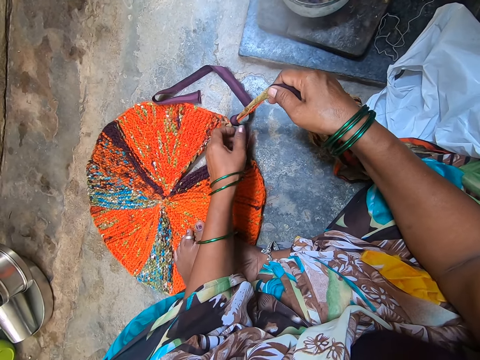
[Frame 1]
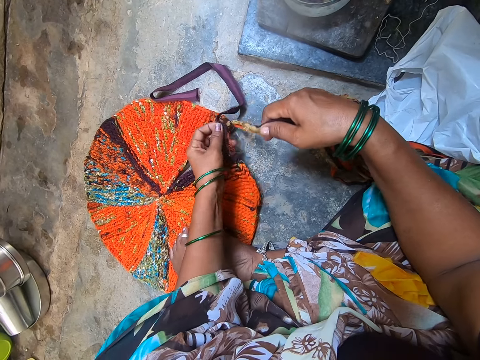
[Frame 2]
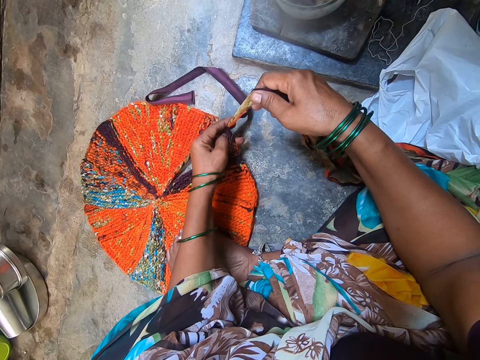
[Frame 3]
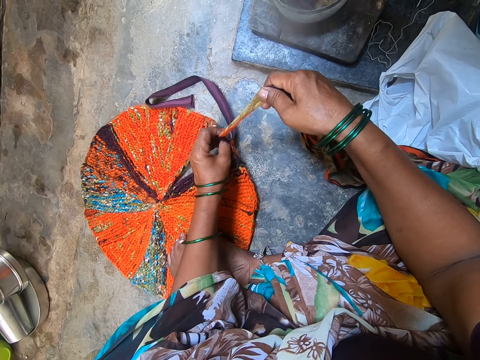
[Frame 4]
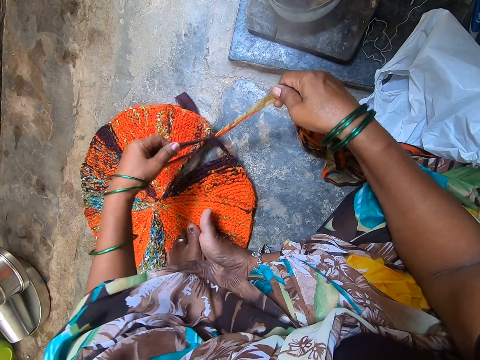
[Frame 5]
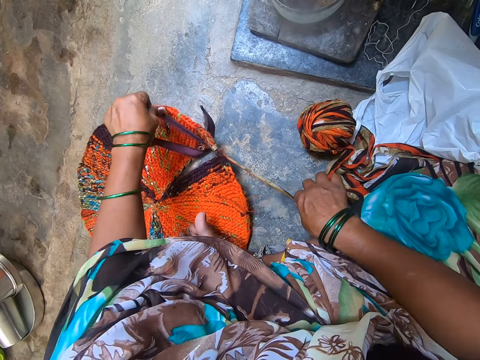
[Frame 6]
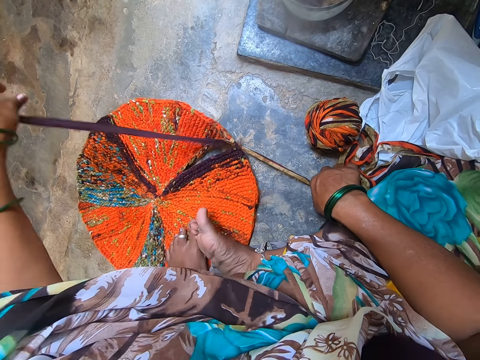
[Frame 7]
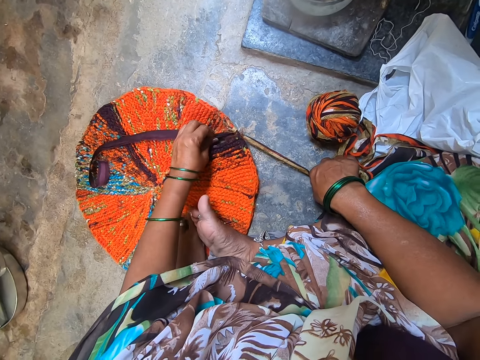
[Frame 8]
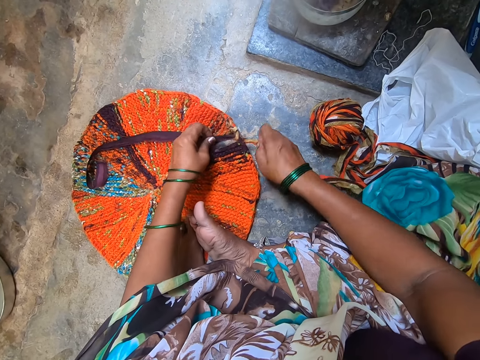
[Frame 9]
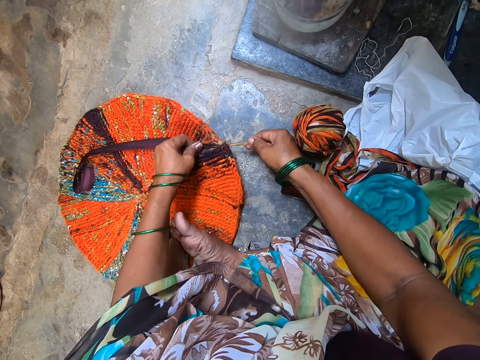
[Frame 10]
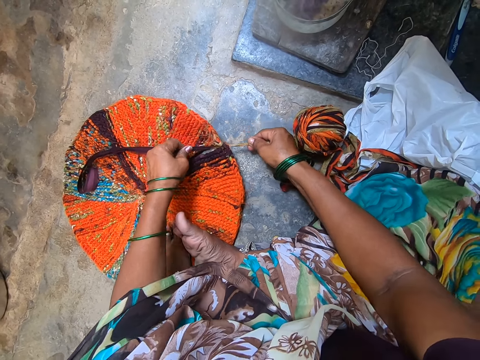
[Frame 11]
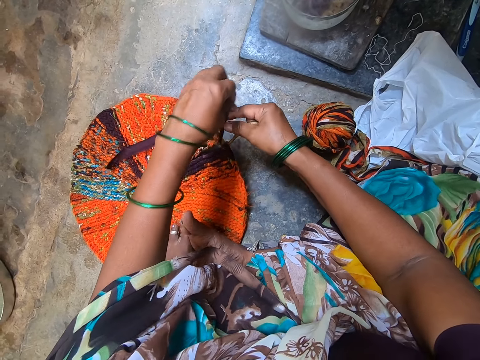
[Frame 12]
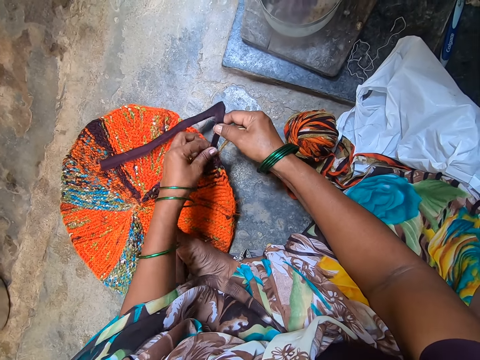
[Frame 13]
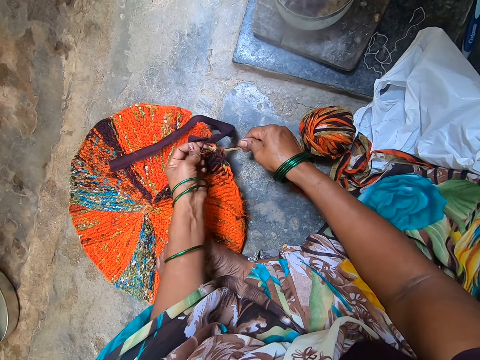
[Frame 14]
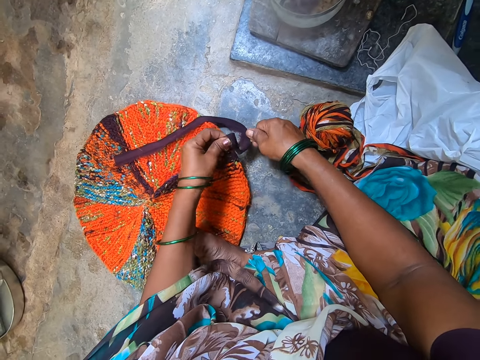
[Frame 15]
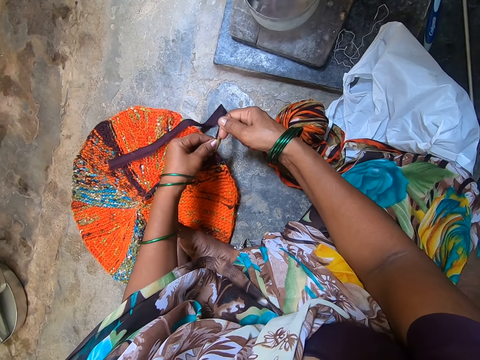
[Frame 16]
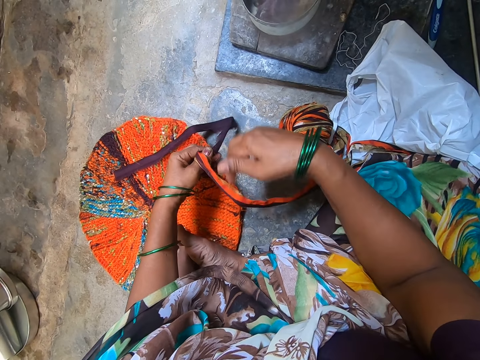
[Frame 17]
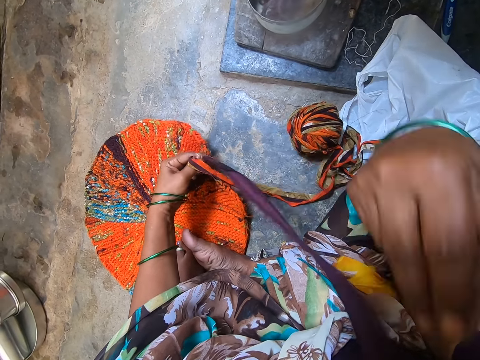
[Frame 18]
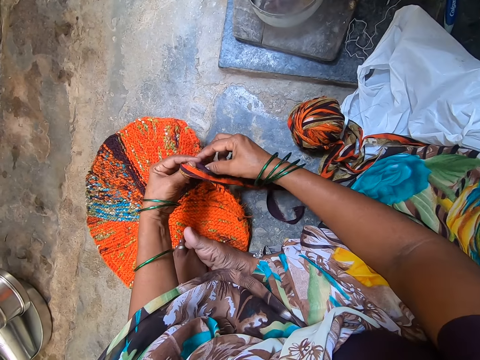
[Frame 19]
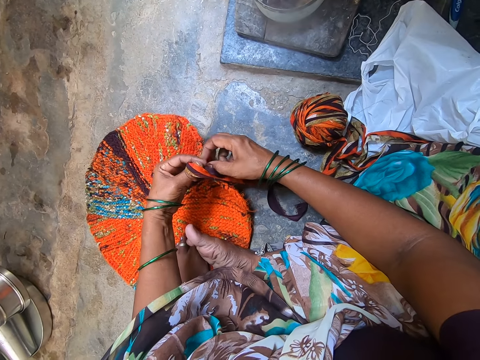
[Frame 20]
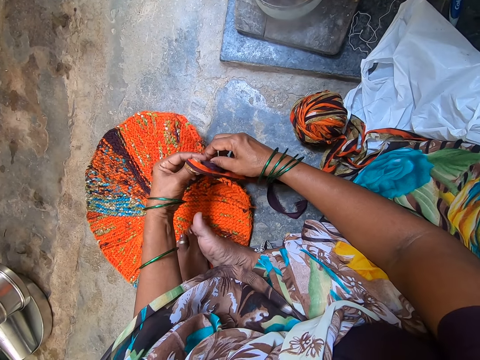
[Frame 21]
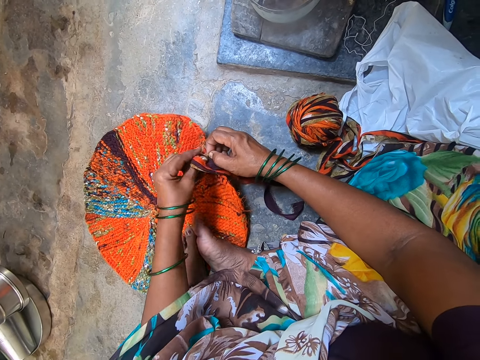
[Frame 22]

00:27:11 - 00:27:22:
The camera wearer interlocks the knitting thread on the floor. They pull clothes. They tie a knot on the cloth.

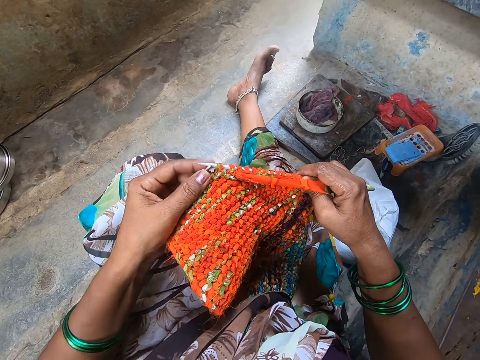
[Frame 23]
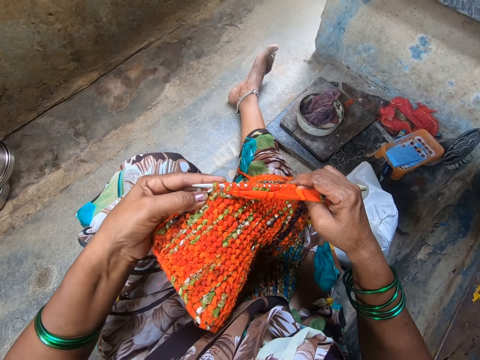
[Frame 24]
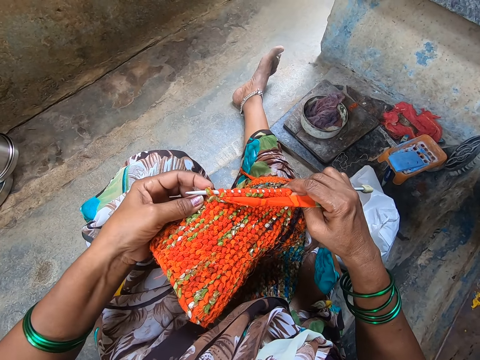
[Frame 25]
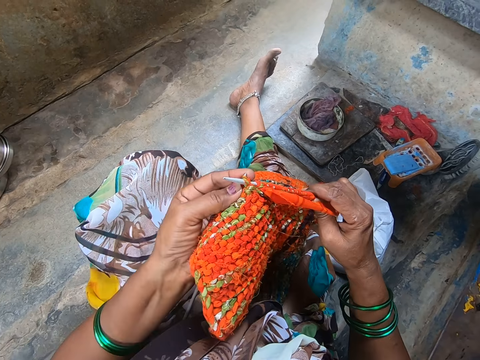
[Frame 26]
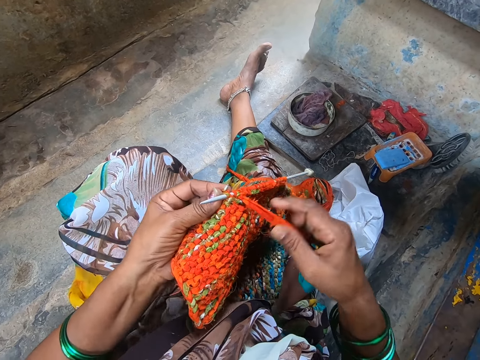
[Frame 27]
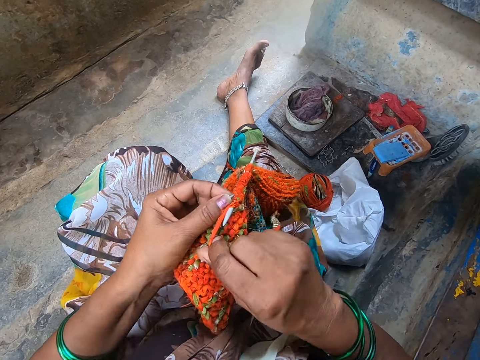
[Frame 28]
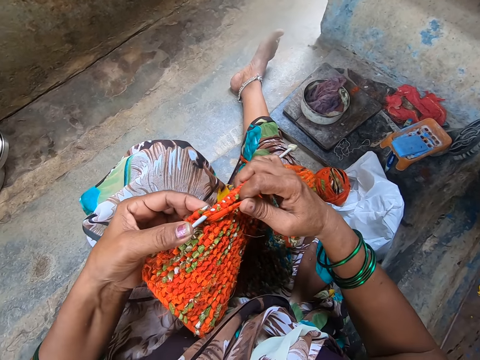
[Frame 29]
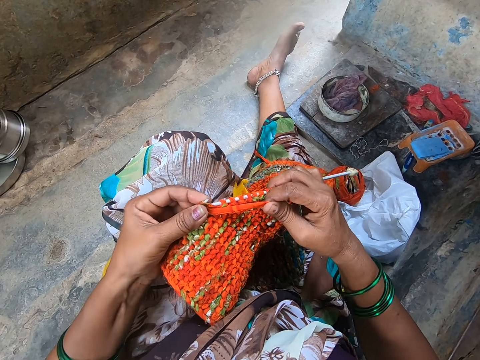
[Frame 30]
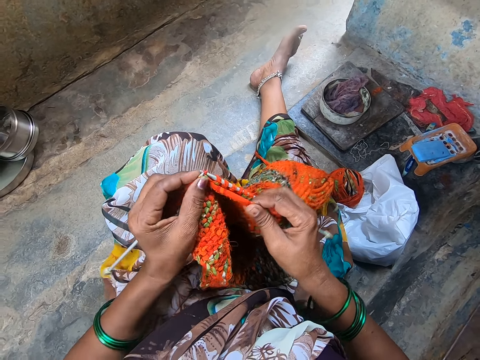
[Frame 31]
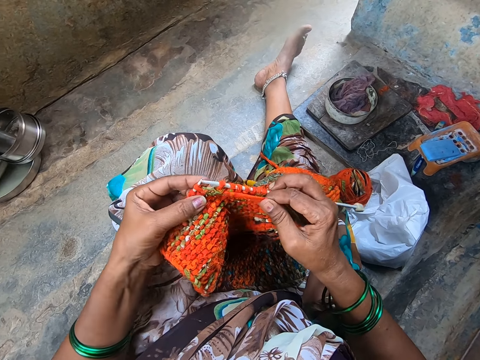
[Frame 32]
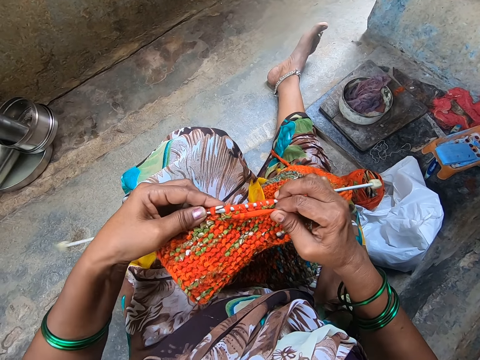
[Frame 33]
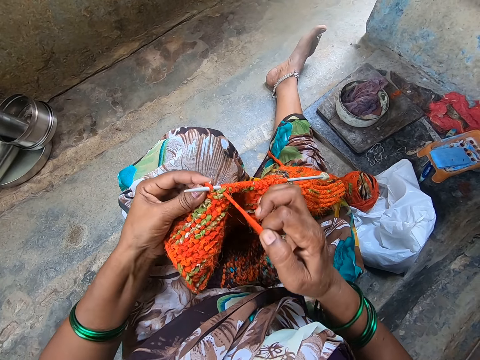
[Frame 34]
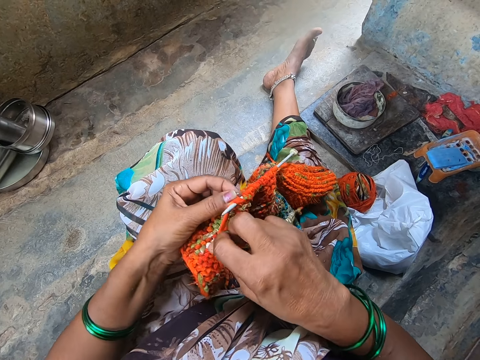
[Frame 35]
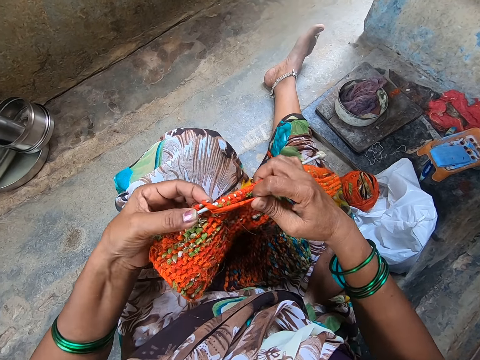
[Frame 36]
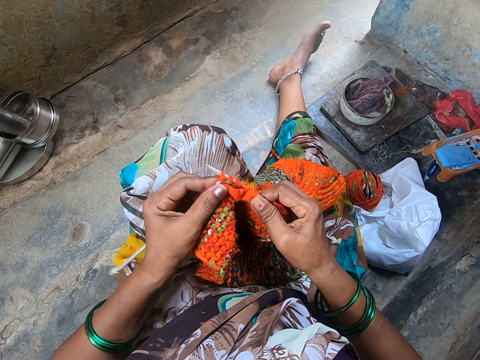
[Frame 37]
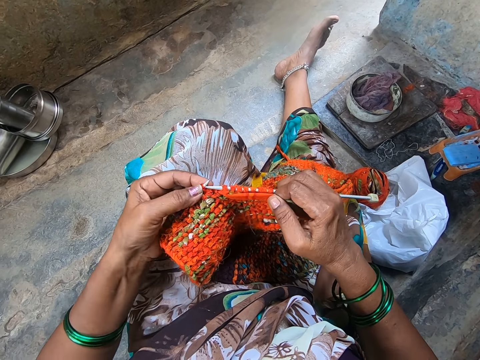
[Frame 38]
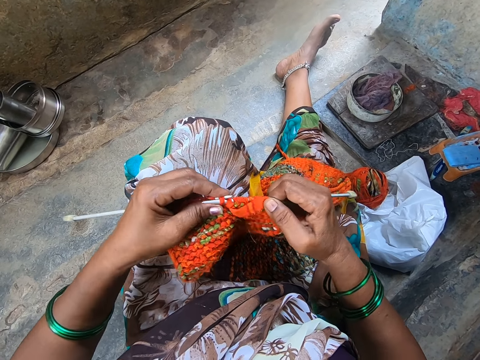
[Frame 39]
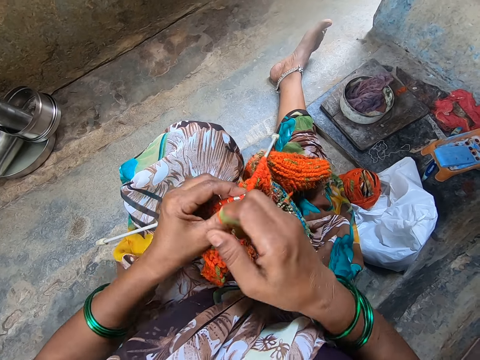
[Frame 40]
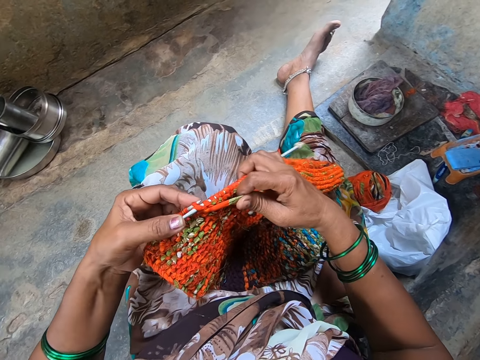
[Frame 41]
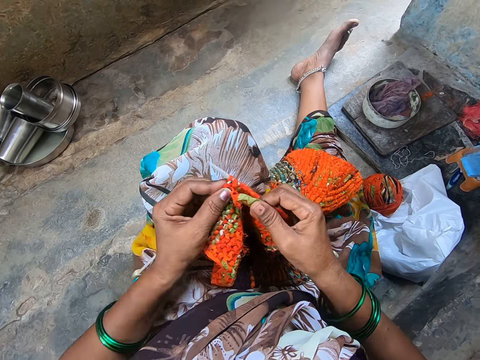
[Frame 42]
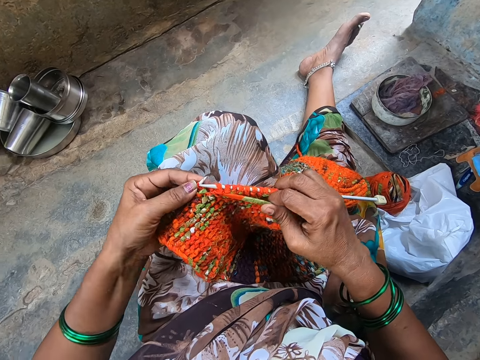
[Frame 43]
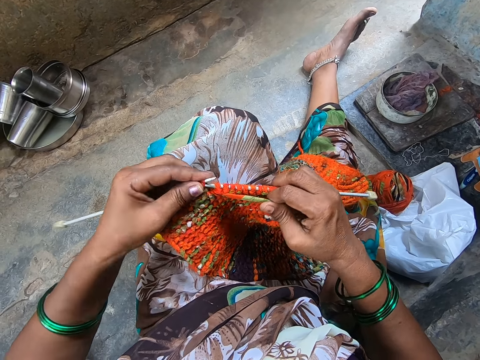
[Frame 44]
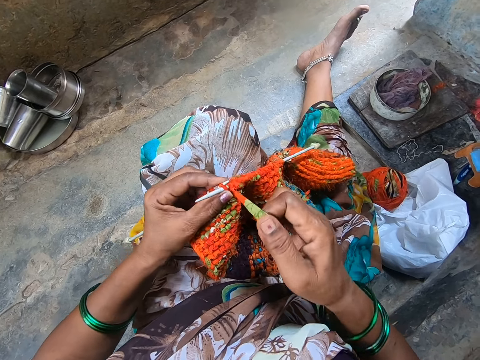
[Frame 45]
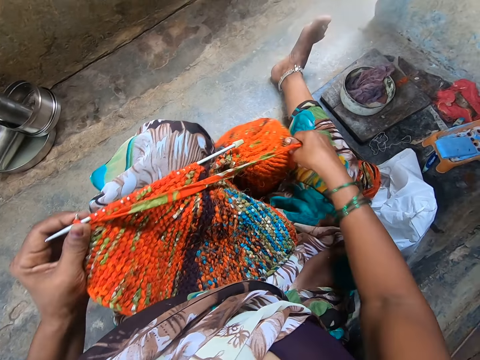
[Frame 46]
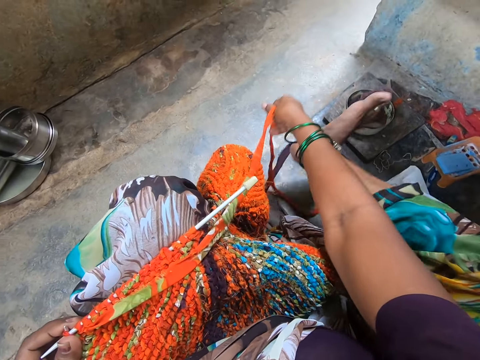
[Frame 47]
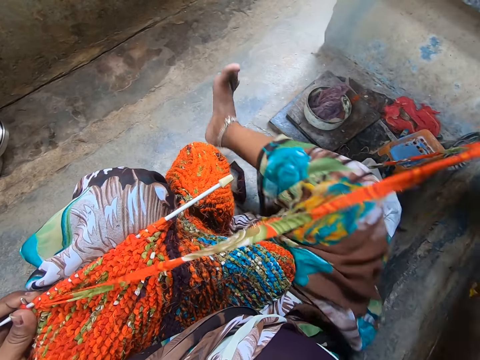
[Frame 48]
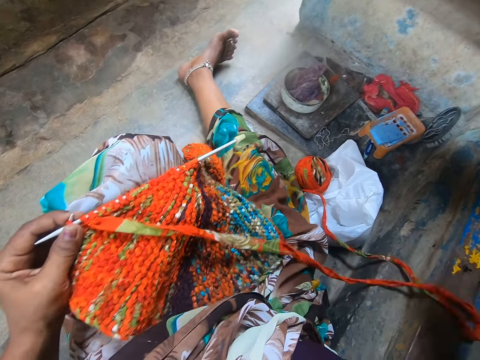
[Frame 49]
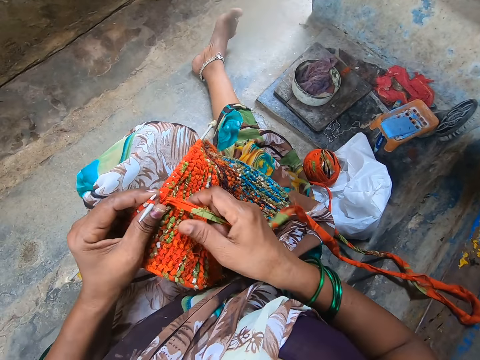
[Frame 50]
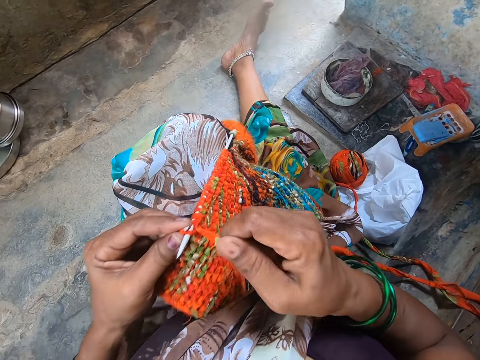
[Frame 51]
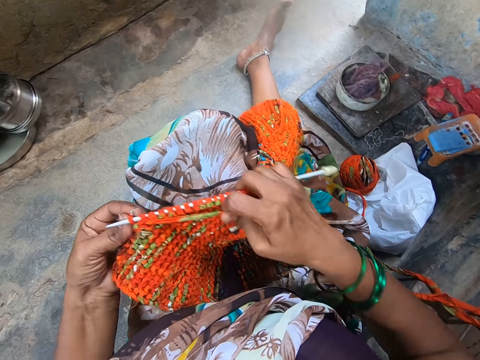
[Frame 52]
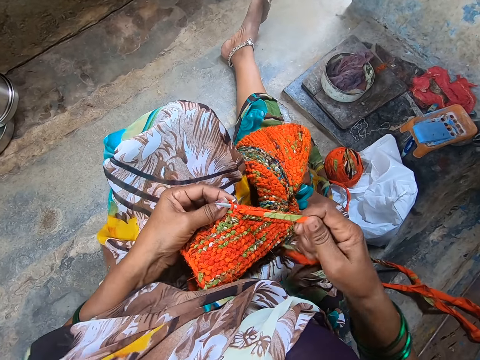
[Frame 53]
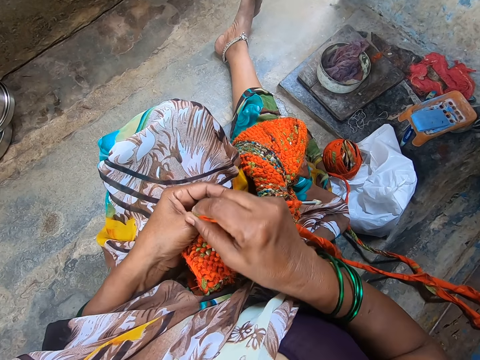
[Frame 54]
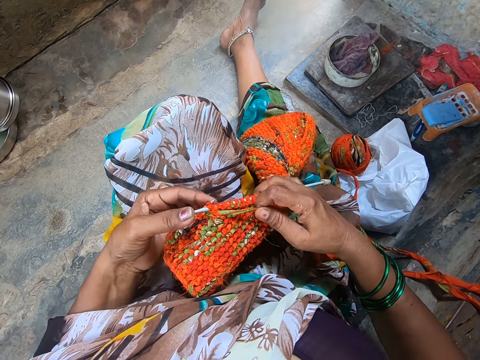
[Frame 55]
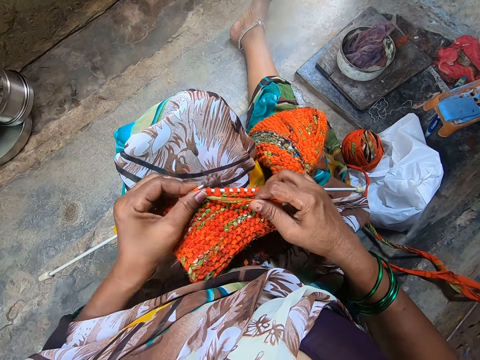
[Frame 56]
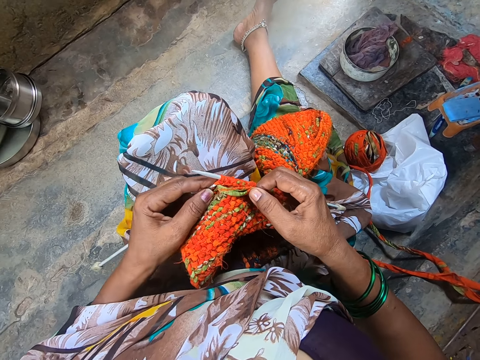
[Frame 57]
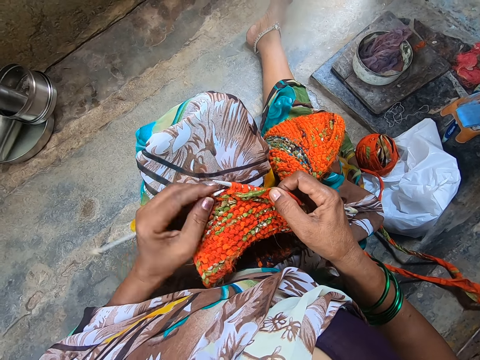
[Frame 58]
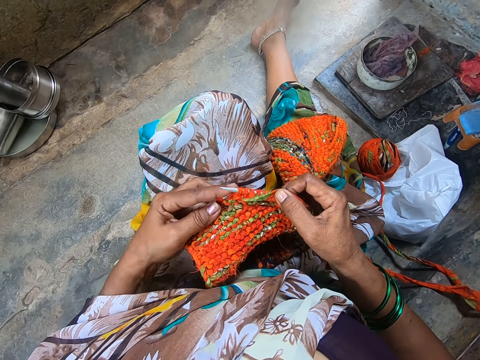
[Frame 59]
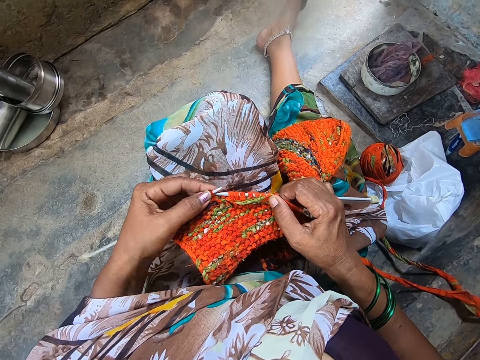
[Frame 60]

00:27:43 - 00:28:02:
The camera wearer crochets a yarn with a crochet hook. He knits a garment using a knitting needle. He moves a cloth under his foot and moves his foot. He knits the garment using the knitting needle.
